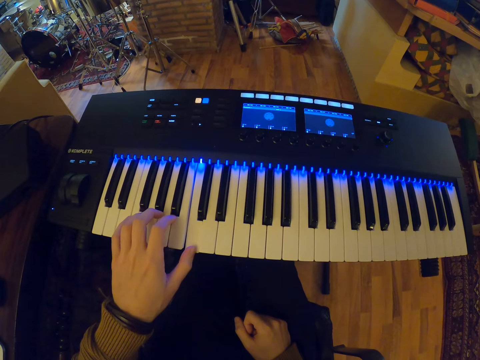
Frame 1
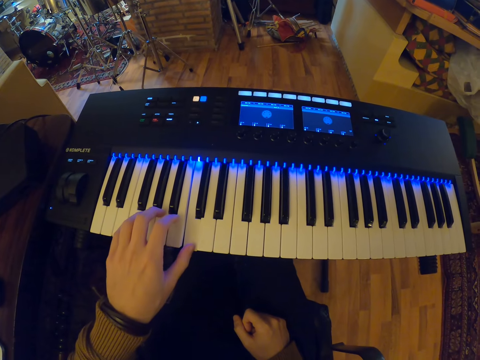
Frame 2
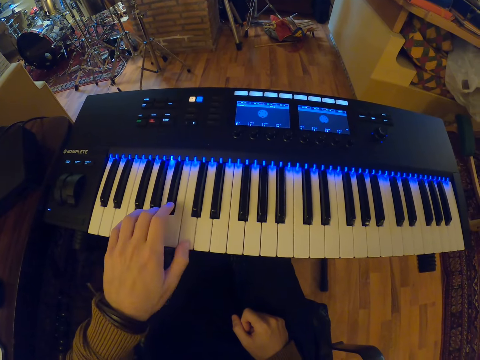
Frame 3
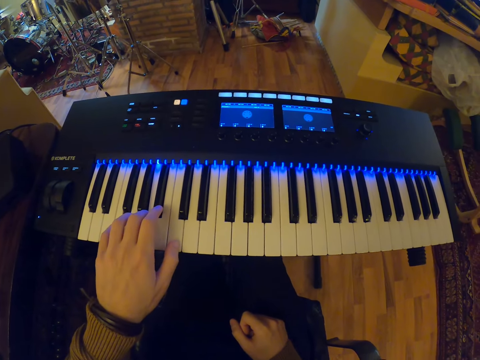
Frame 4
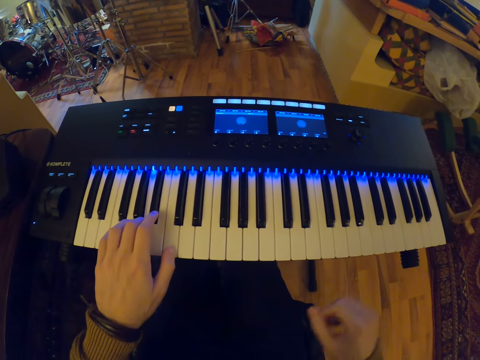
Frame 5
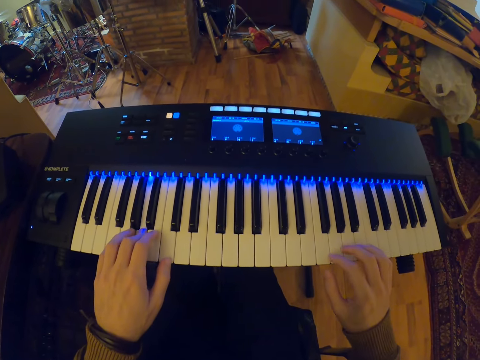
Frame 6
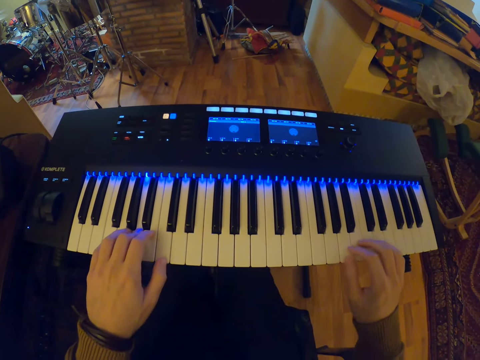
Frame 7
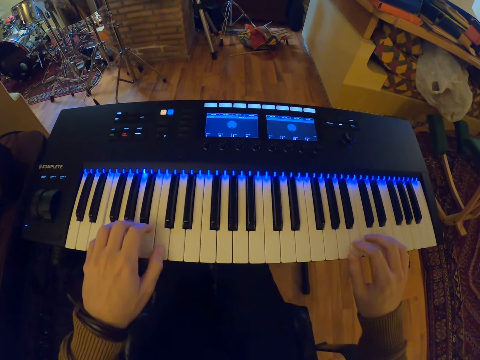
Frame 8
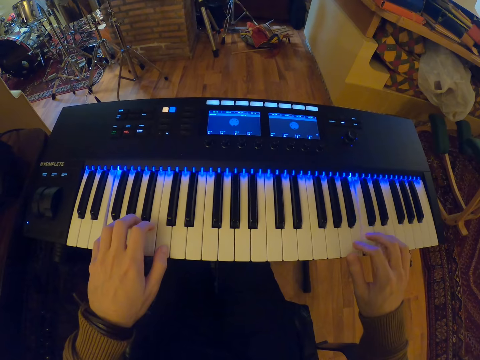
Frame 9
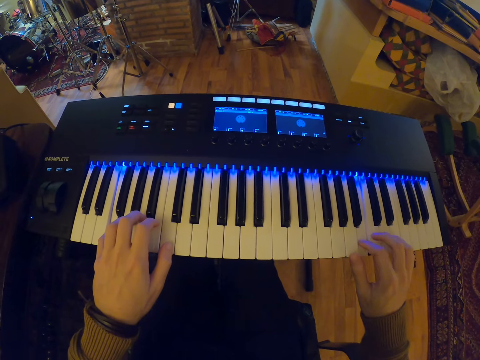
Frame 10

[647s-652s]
The camera wearer presses the piano with one hand. They play the keyboard with both hands.

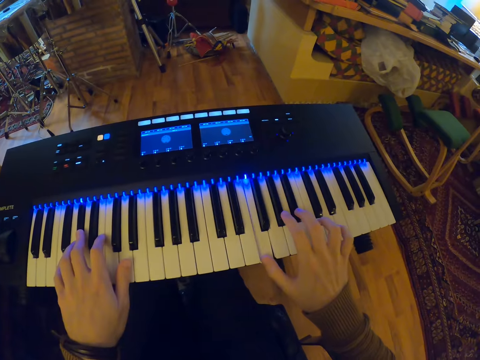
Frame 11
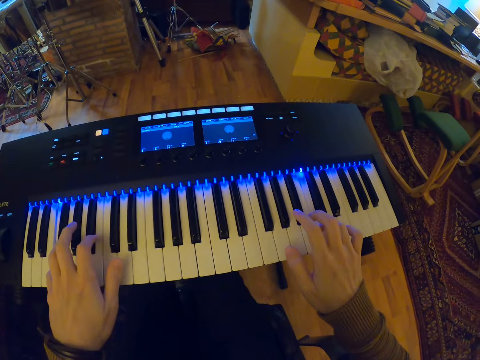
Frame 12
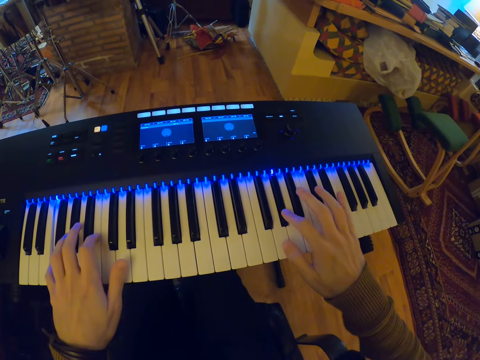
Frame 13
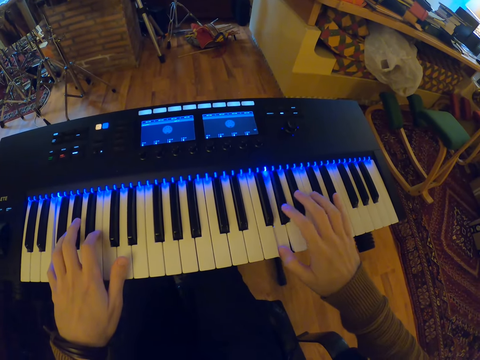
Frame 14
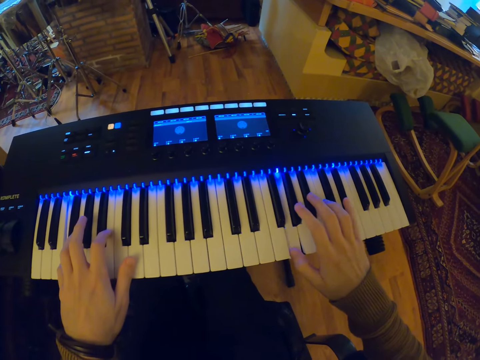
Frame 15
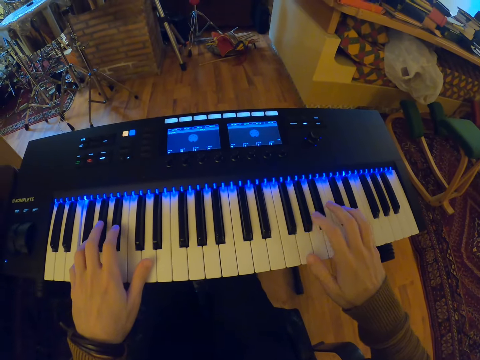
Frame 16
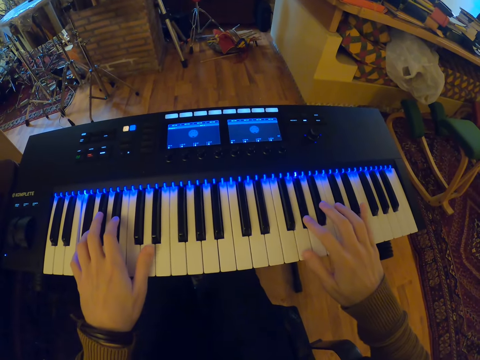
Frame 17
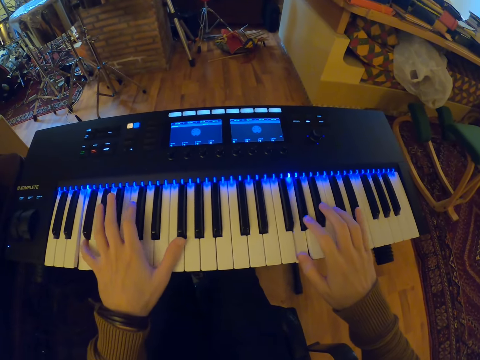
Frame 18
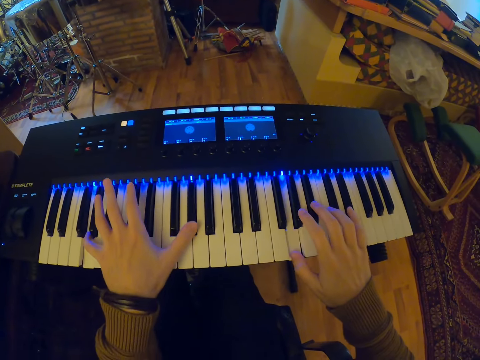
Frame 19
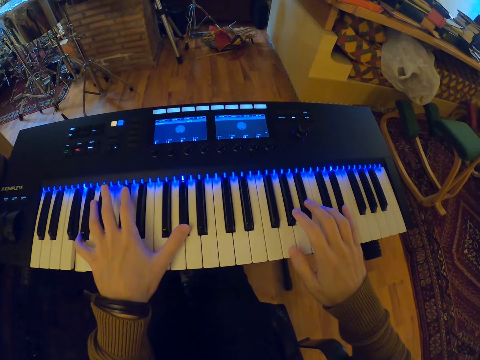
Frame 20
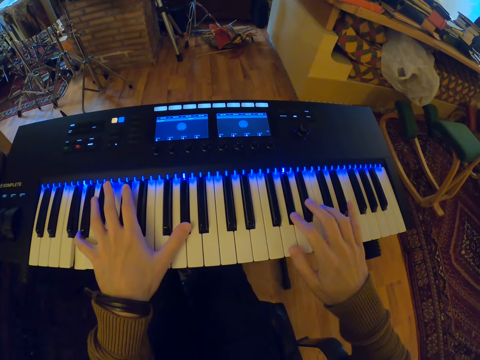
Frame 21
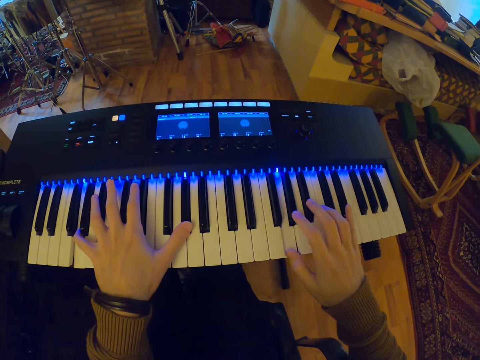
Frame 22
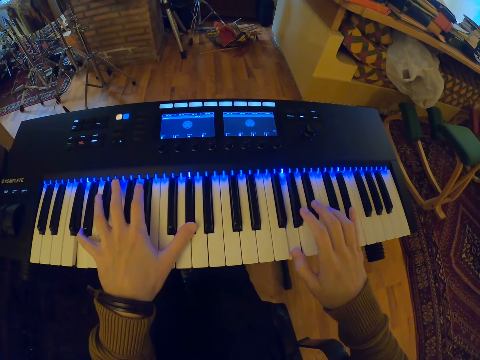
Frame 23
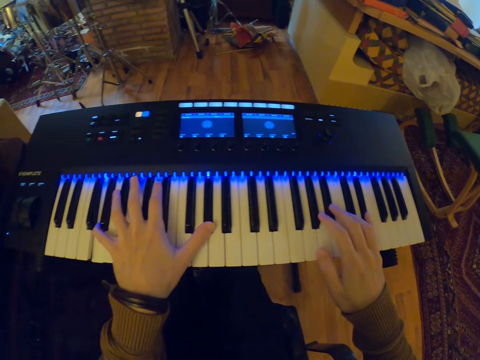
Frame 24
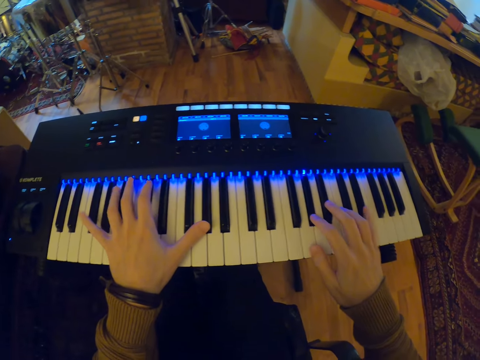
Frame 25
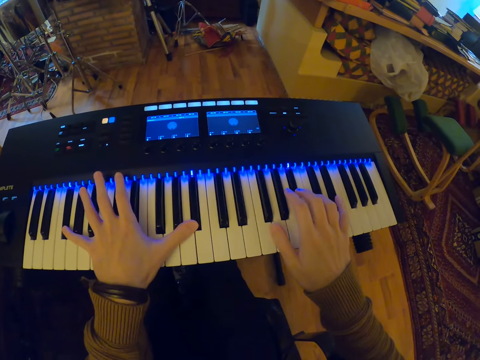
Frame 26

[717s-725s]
The camera wearer presses the piano.

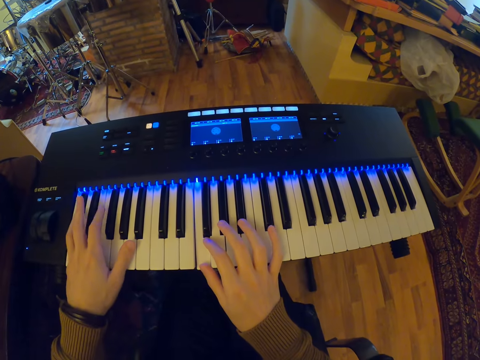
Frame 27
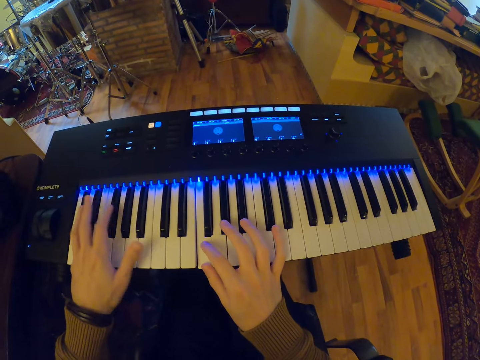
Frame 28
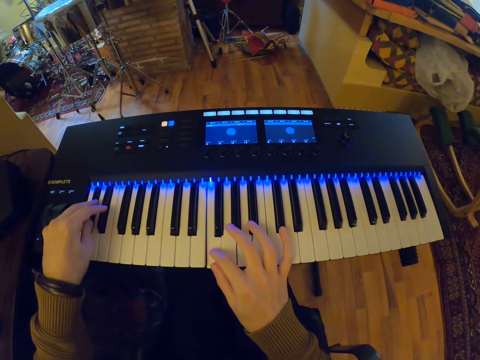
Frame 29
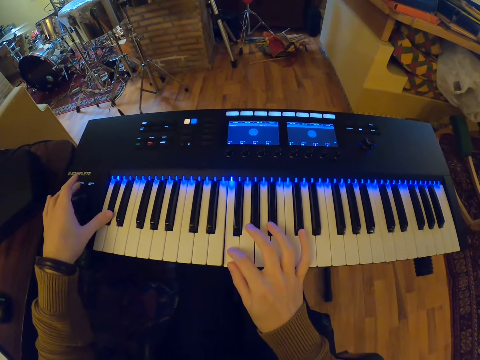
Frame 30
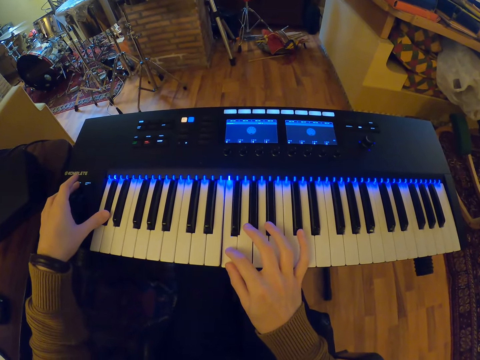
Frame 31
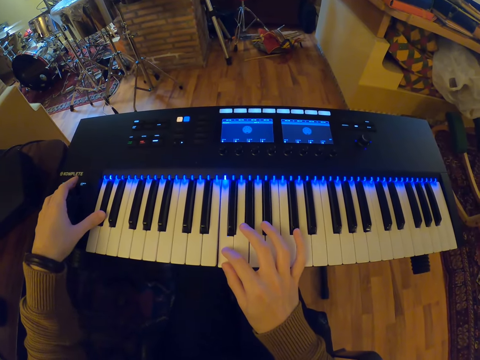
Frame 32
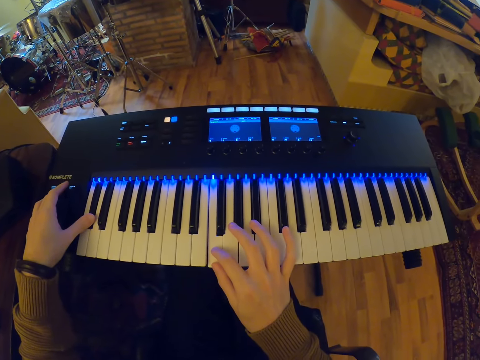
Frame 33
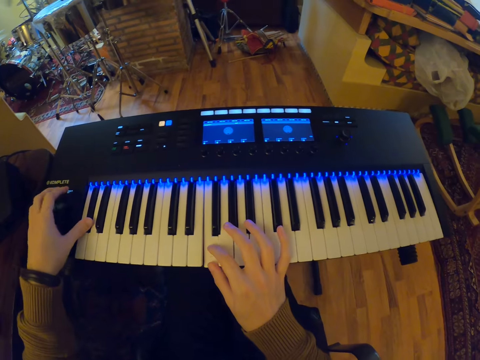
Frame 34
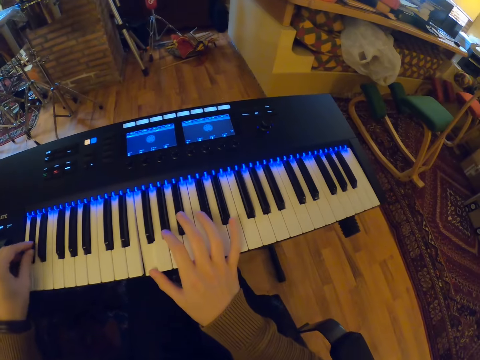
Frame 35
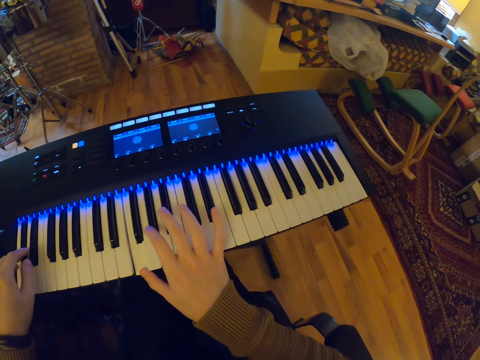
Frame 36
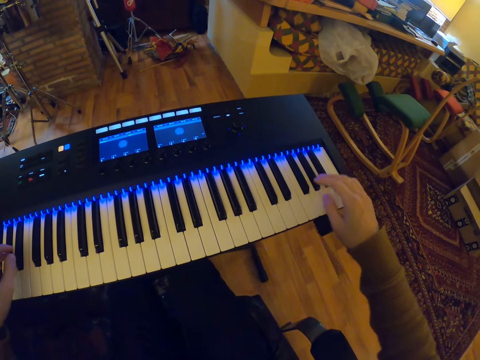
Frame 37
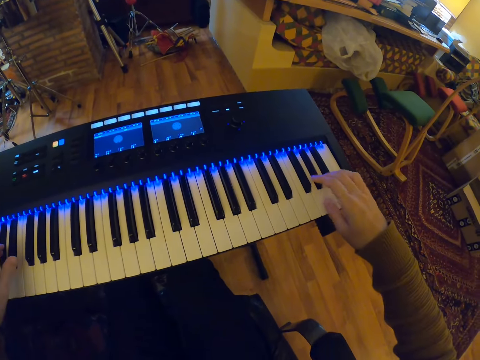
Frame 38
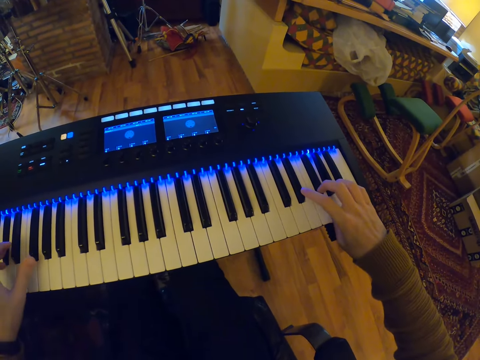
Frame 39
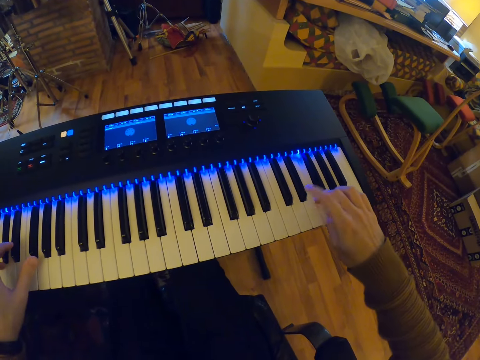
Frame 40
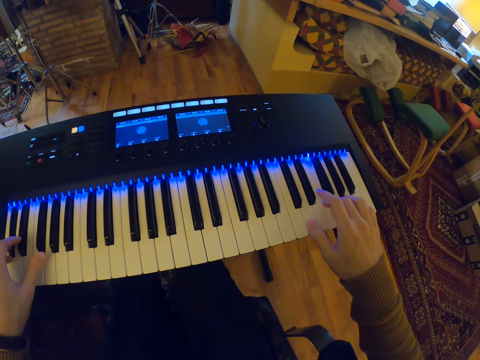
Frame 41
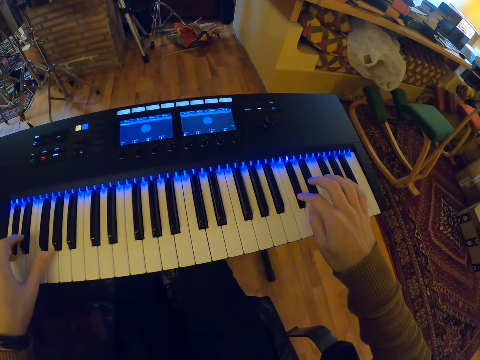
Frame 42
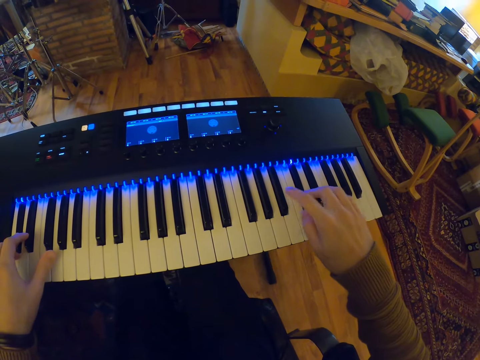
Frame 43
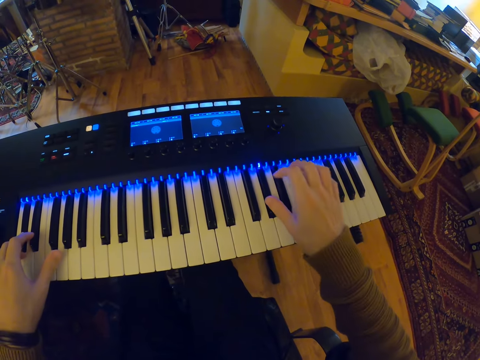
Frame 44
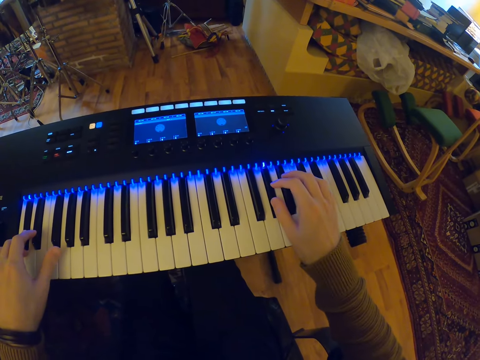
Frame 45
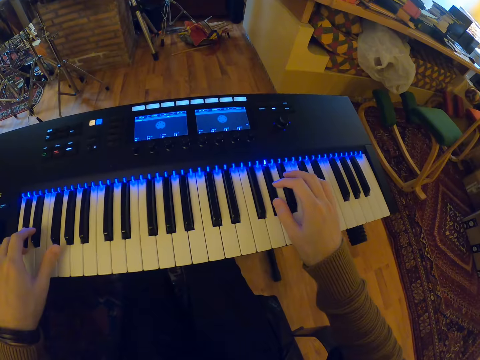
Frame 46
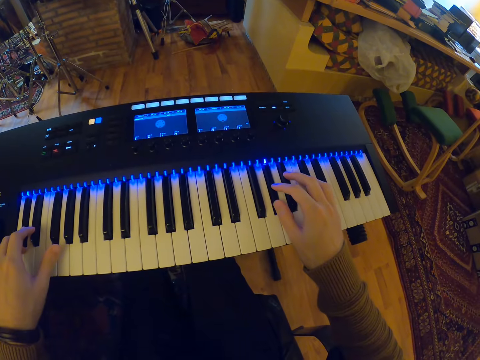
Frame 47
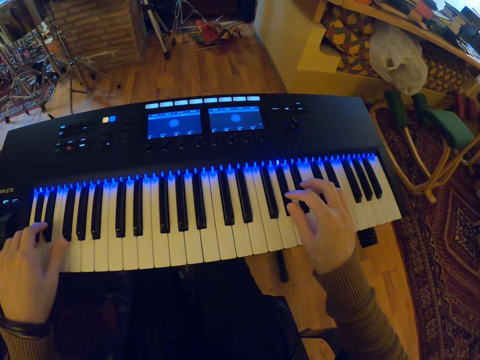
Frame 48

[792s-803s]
The camera wearer presses a button on the keyboard with his left ring finger. He plays the keyboard with both hands.

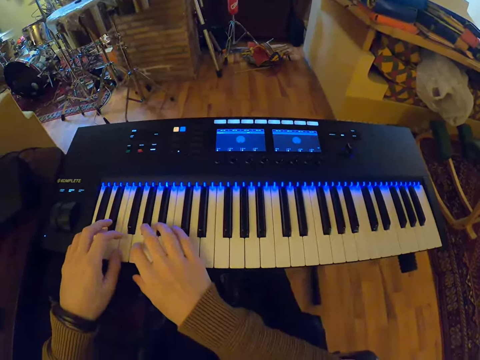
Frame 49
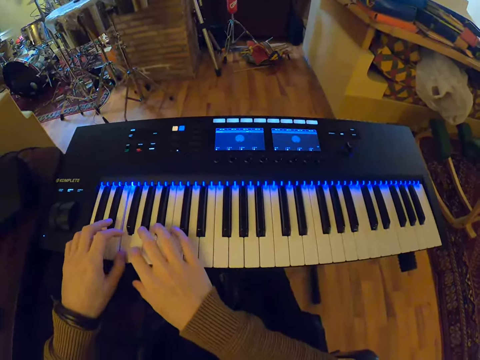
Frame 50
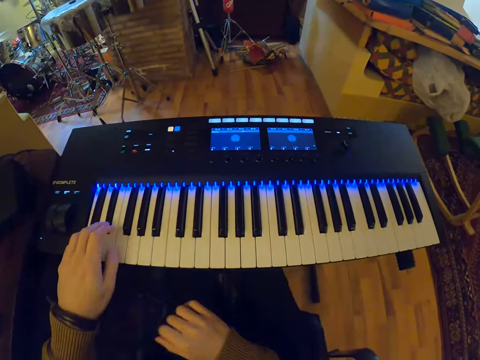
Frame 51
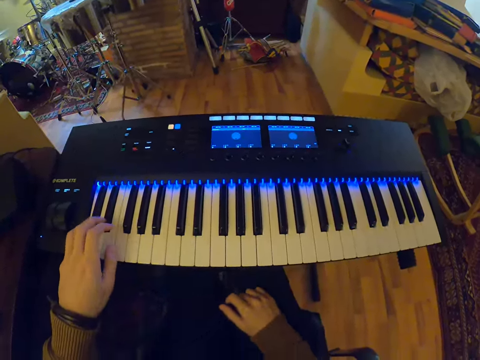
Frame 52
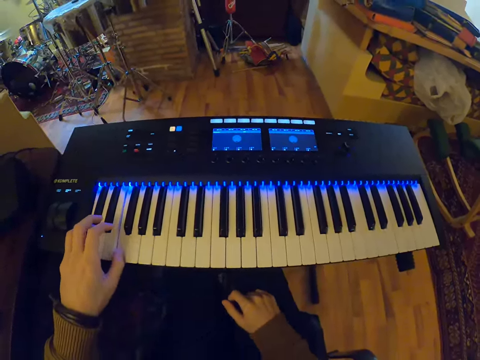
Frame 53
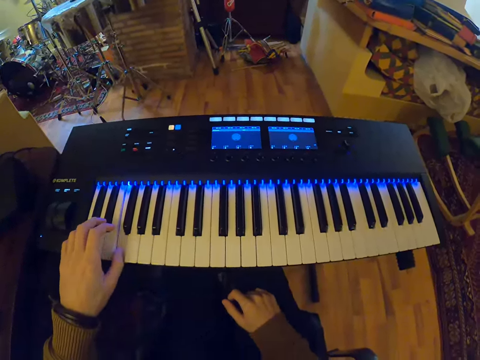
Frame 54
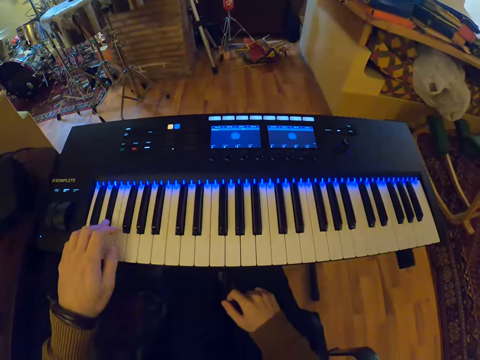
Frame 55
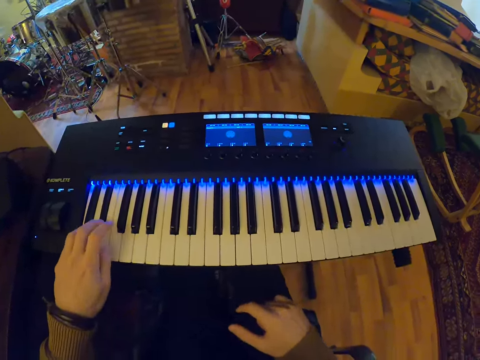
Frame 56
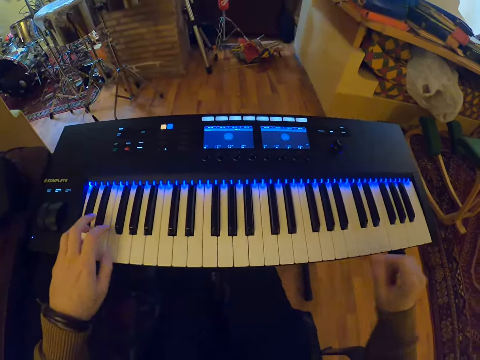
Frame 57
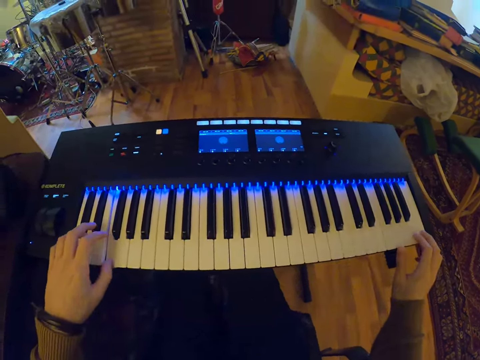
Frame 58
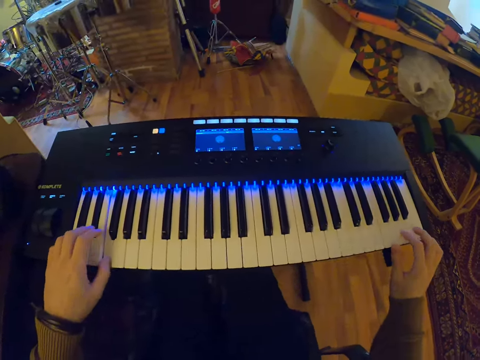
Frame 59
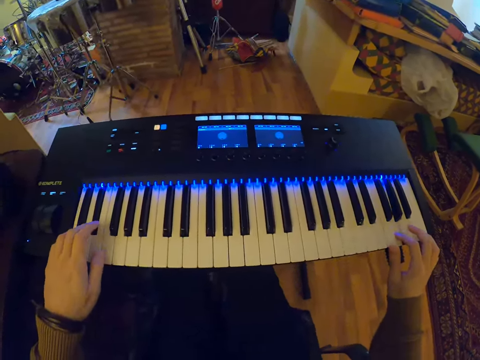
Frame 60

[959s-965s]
The camera wearer plays the keyboard piano with his left hand. He plays the keyboard piano with both hands.
